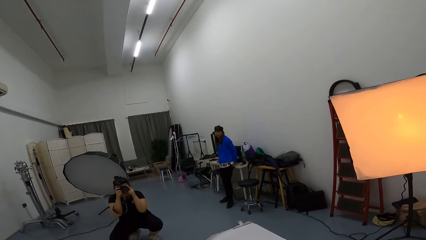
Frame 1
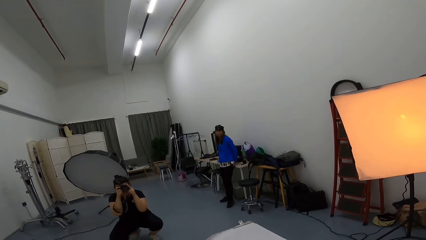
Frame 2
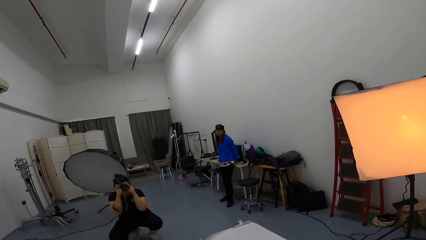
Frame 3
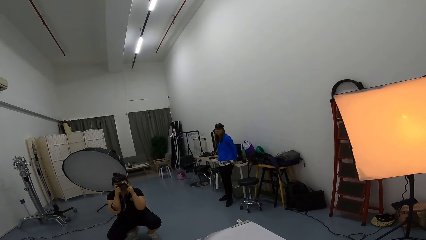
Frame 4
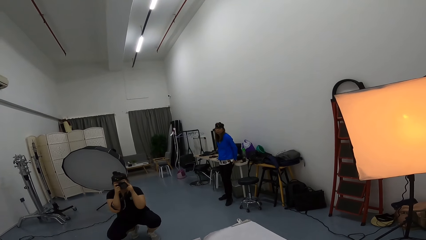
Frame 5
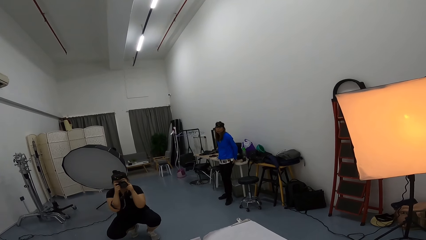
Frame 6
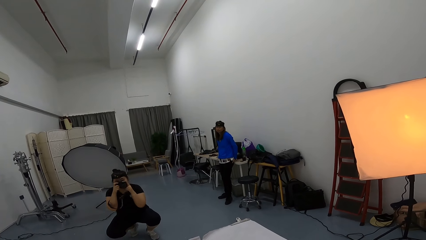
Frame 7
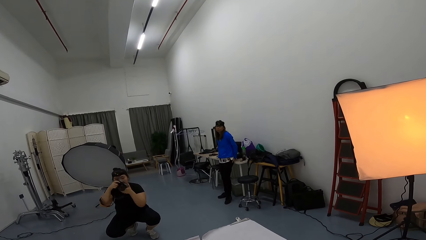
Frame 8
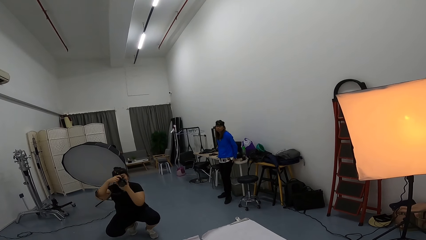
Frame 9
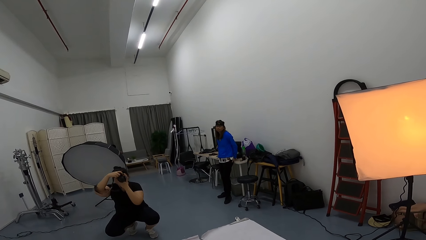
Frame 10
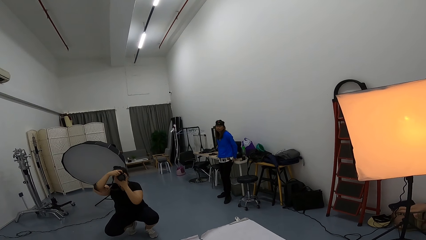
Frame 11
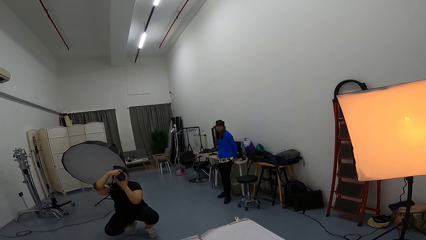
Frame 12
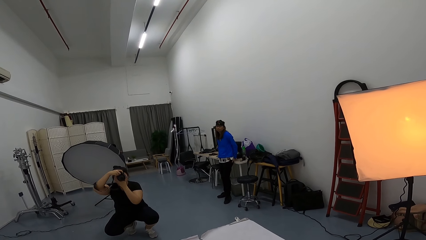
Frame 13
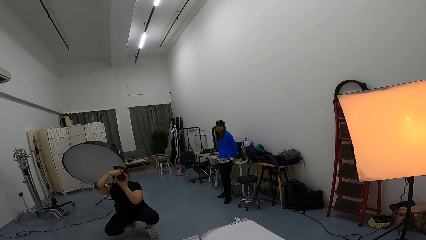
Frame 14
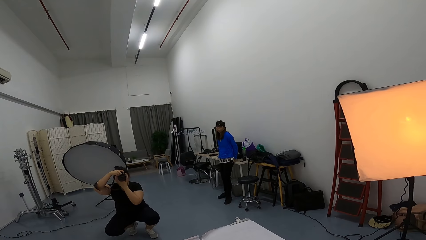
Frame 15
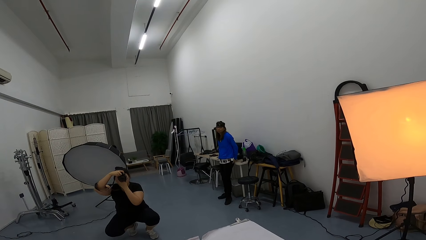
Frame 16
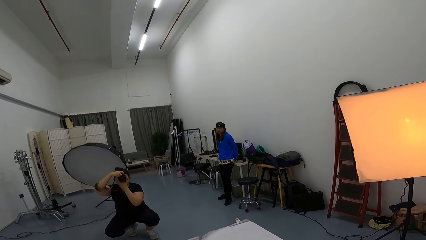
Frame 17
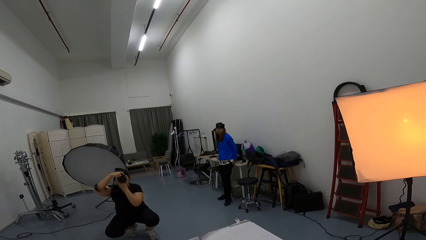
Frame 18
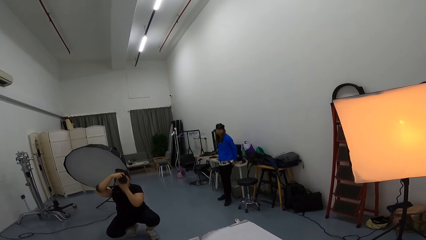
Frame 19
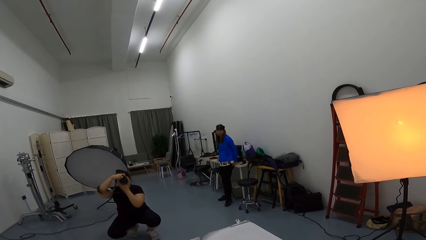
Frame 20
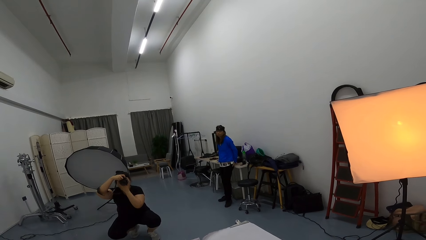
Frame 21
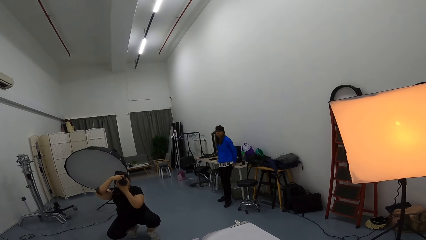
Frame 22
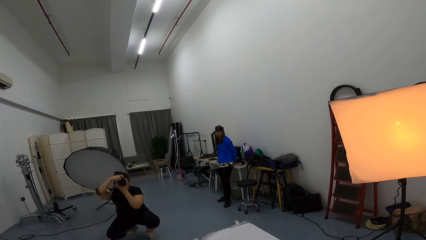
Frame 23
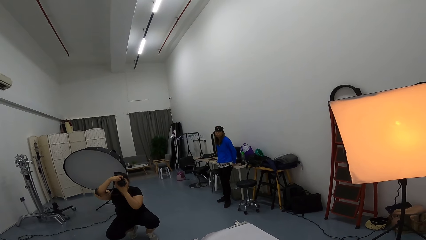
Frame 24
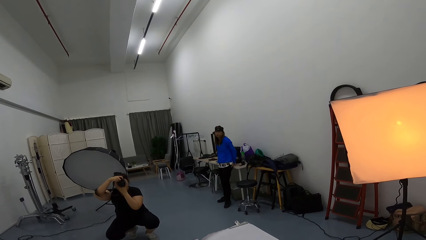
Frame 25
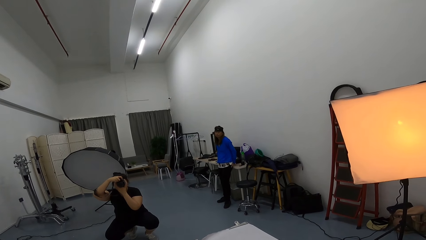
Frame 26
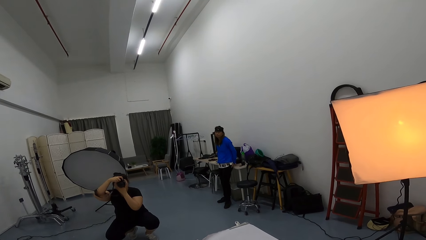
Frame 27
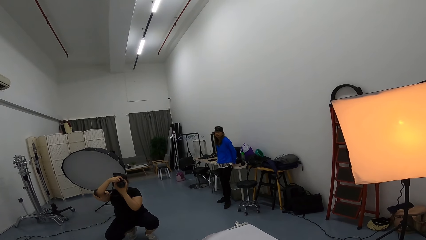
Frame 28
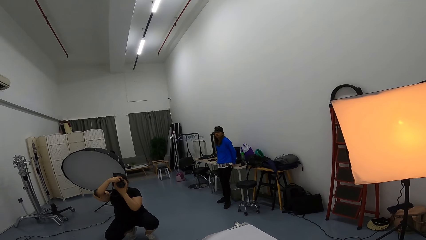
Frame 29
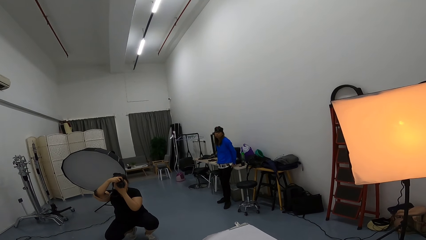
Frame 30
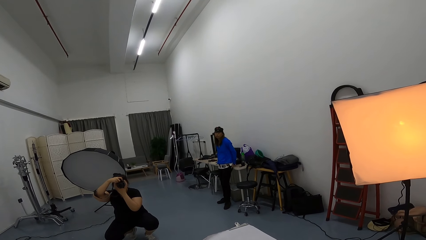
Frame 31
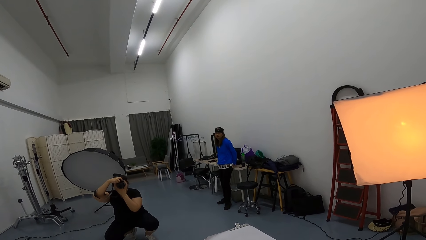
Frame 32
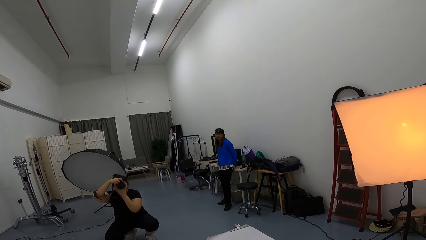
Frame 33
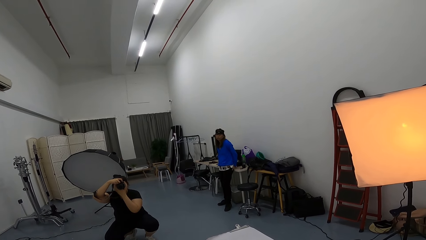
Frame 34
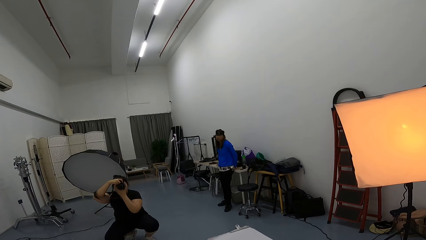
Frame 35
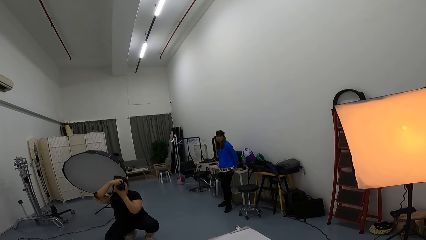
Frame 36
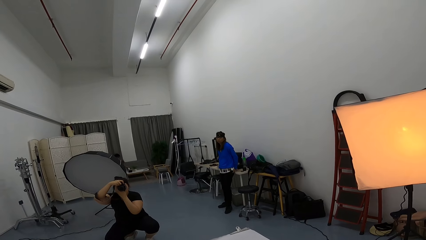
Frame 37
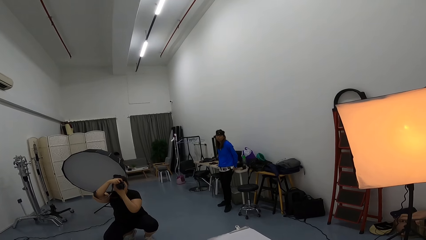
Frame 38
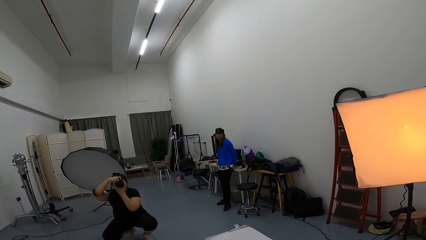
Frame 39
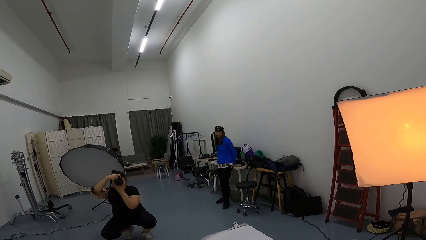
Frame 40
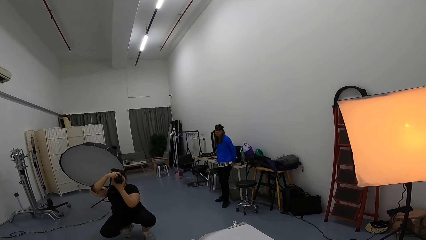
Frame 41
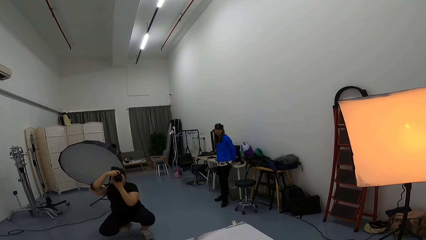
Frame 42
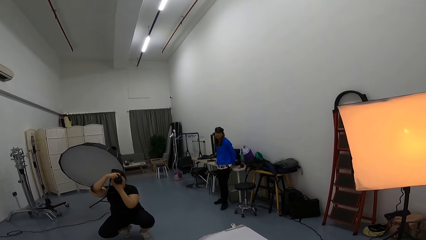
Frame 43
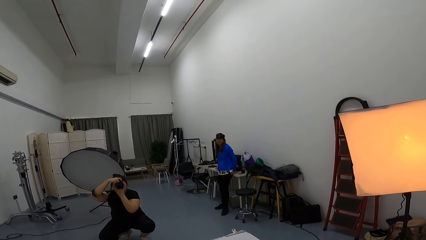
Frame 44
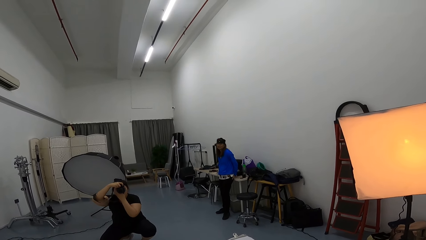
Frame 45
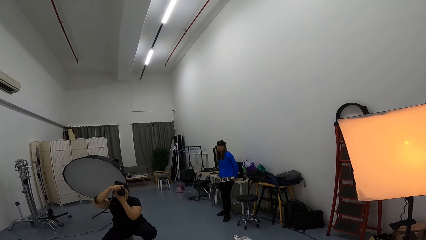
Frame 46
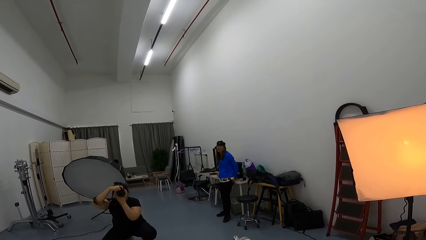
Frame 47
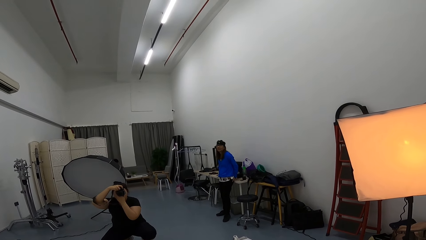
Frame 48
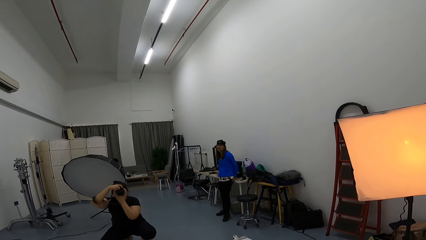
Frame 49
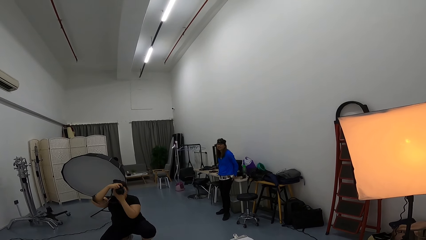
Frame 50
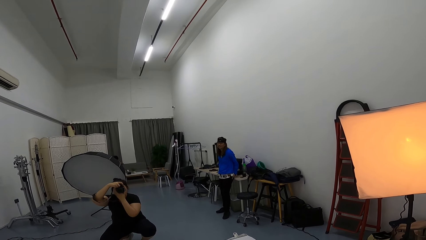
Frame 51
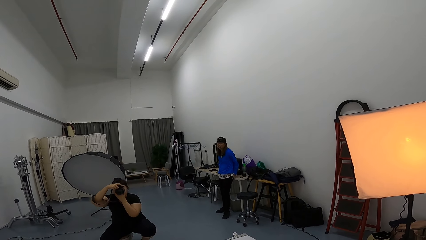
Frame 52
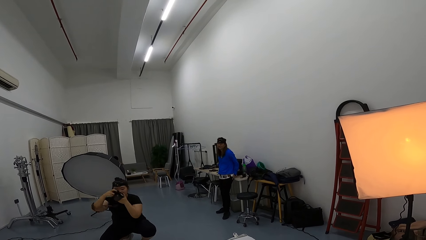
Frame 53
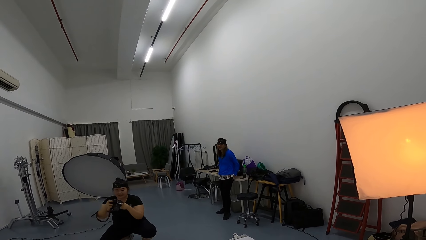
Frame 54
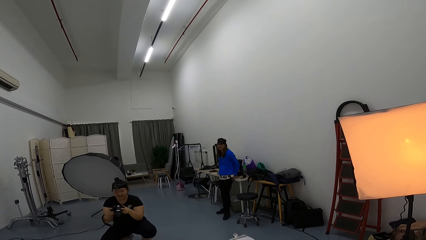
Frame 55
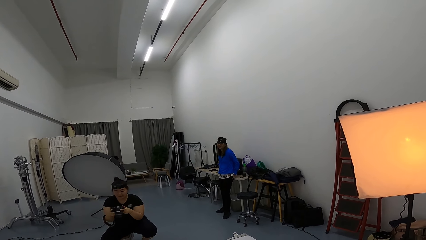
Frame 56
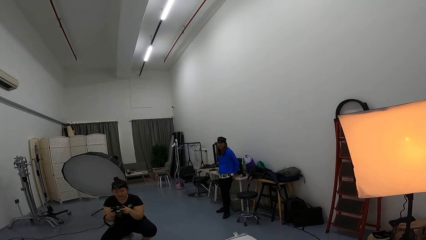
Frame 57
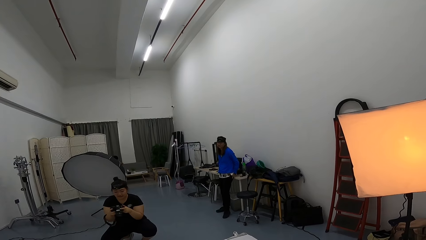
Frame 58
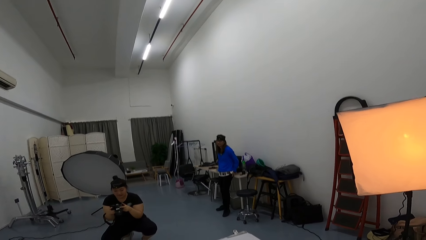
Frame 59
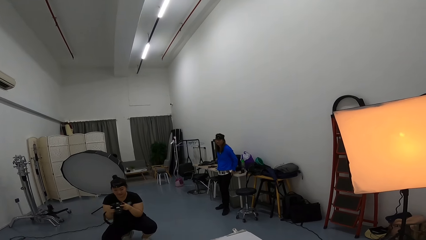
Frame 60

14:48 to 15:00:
A woman changes holding position of the camera in the studio room. She converses with the camera wearer in the studio room. The camera wearer laughs in the studio room. The woman looks at her camera in the studio room.

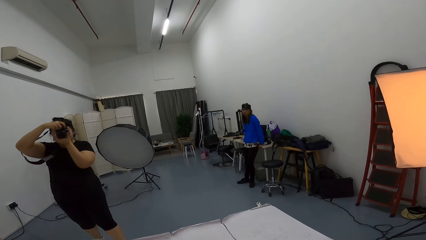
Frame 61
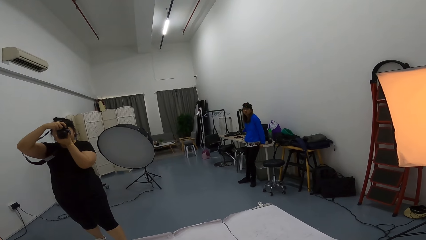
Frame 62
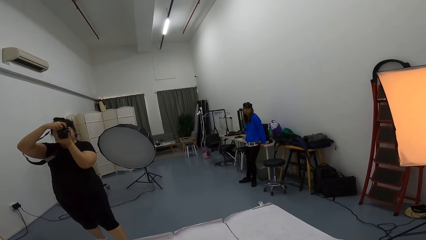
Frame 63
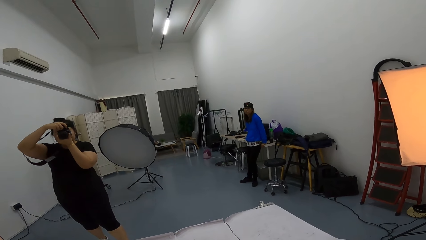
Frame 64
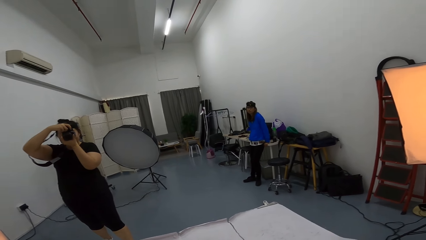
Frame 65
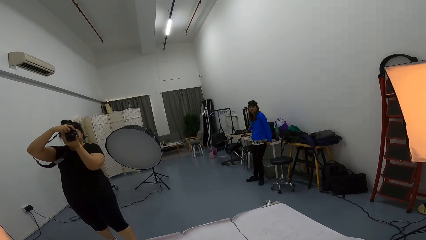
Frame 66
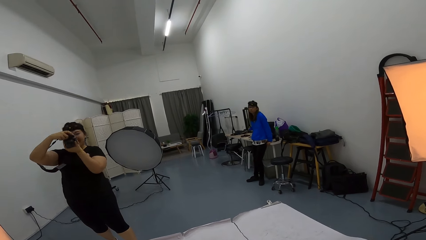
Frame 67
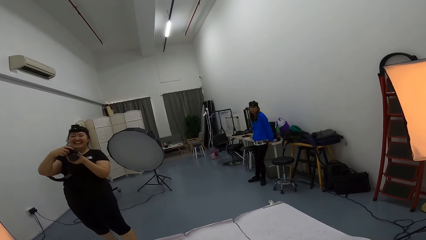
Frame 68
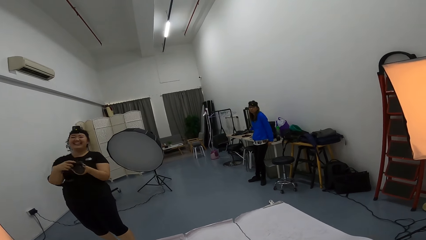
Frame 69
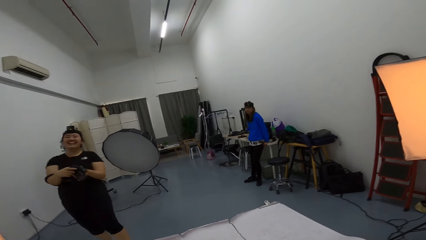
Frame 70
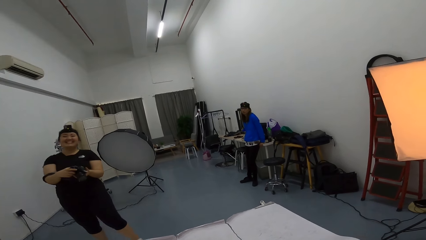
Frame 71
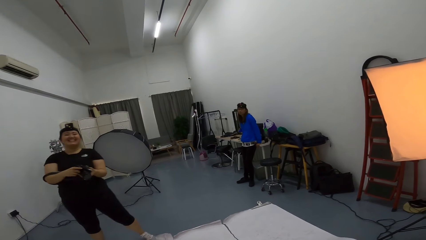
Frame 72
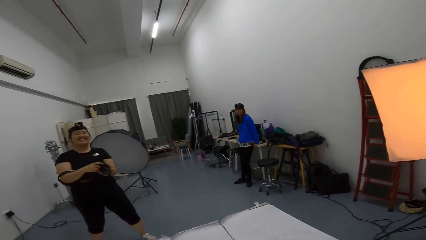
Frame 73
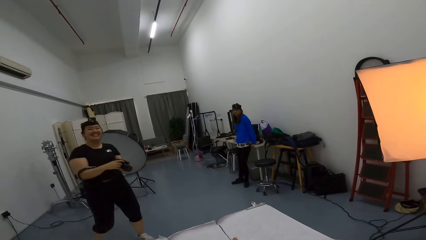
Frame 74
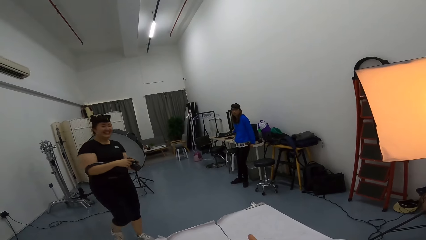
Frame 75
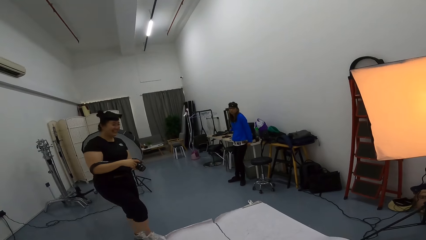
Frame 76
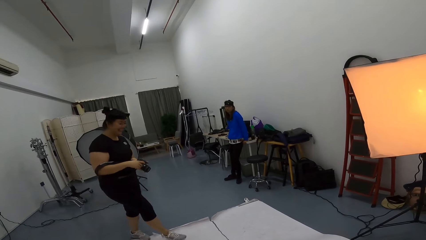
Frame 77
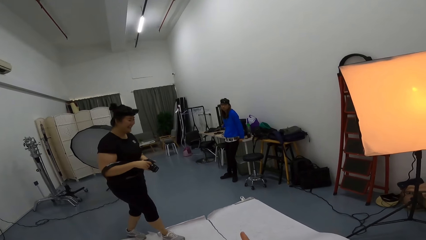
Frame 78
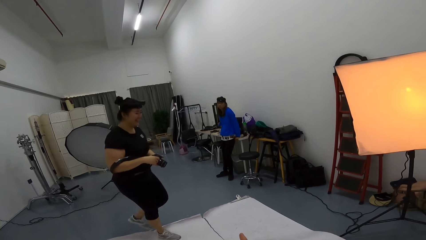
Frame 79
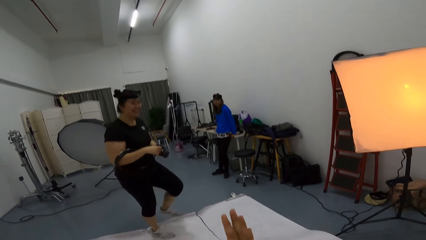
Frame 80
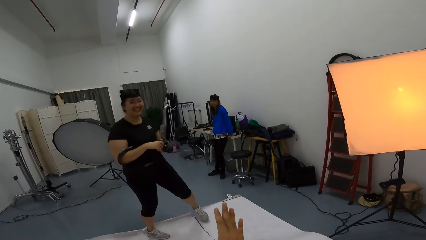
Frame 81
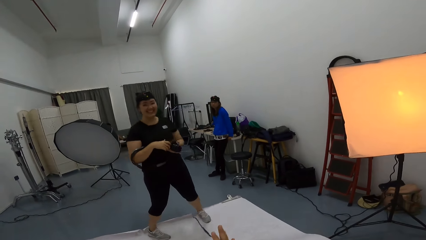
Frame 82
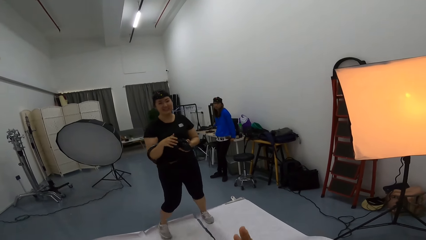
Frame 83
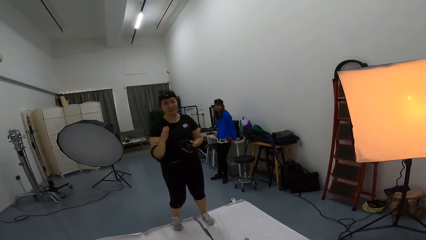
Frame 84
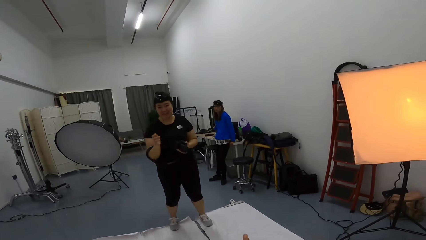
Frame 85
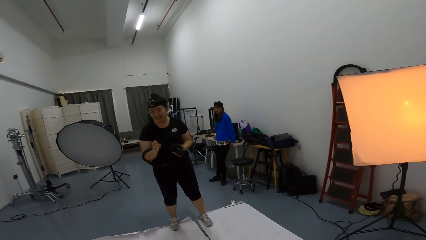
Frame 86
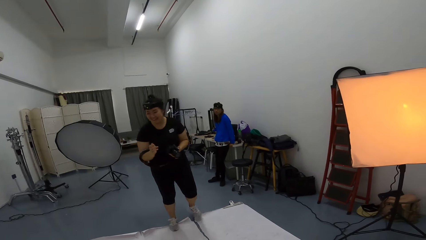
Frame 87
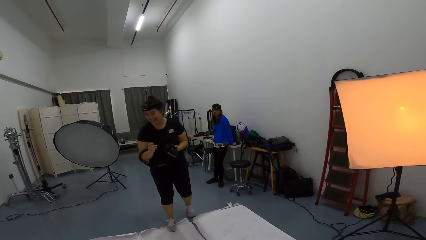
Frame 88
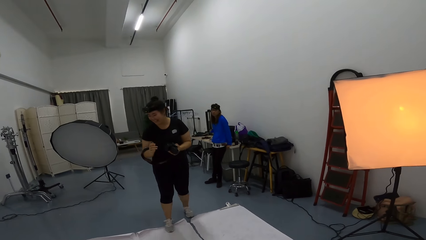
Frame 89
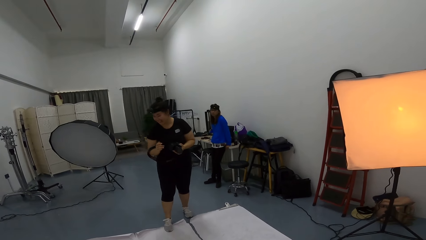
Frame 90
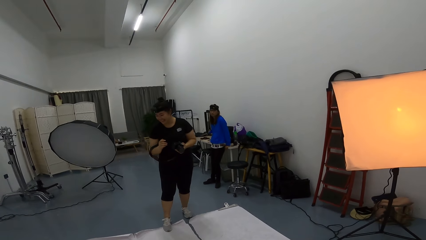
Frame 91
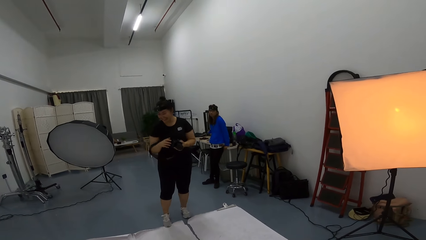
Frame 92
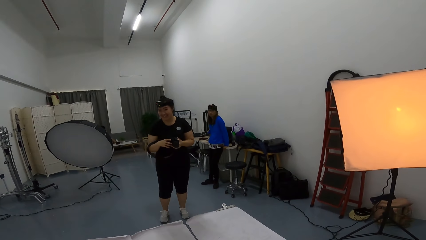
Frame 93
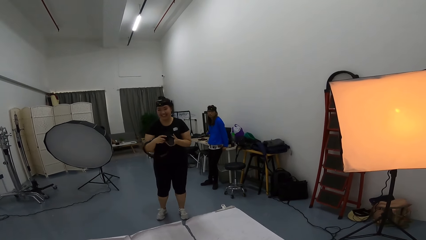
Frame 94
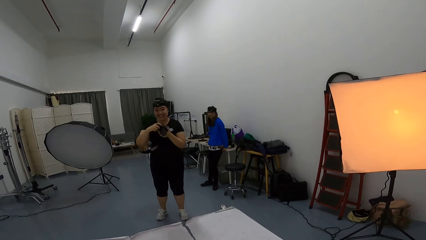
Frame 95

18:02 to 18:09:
A woman laughs with the camera wearer in the studio room. She walks in the studio room. The camera wearer sings at the woman in the studio room. The woman walks backwards in the studio room.
